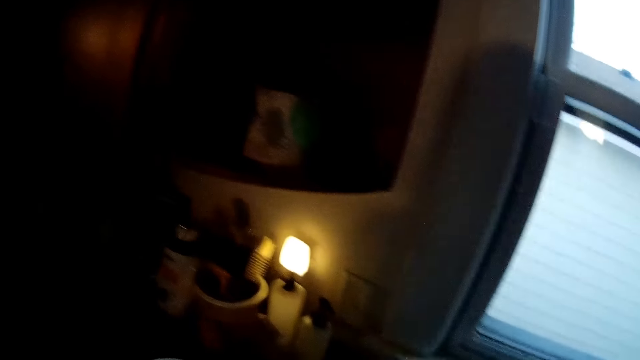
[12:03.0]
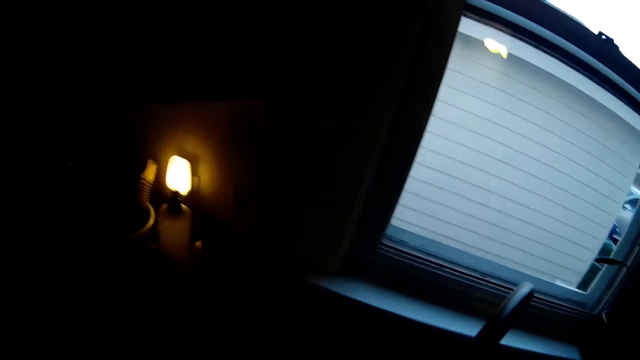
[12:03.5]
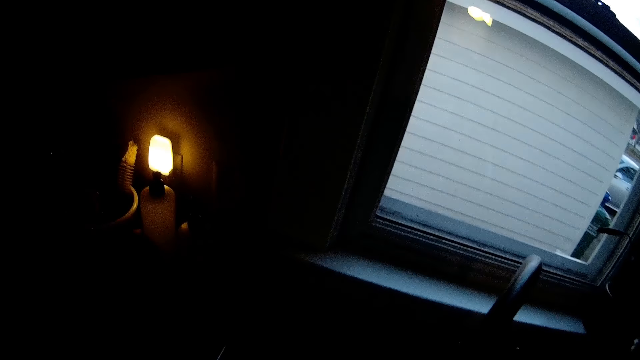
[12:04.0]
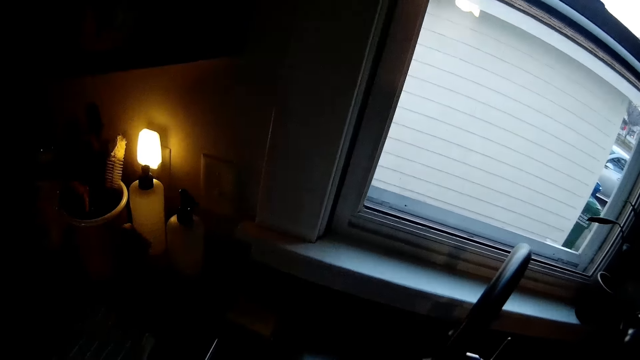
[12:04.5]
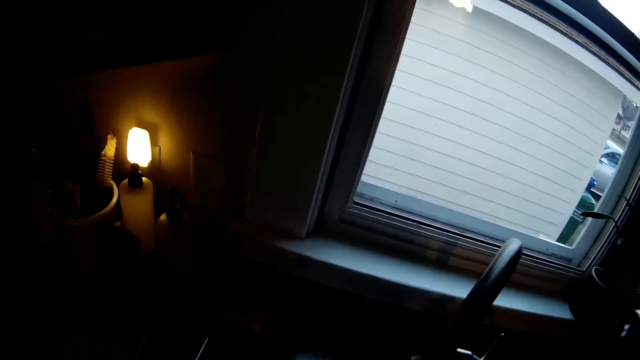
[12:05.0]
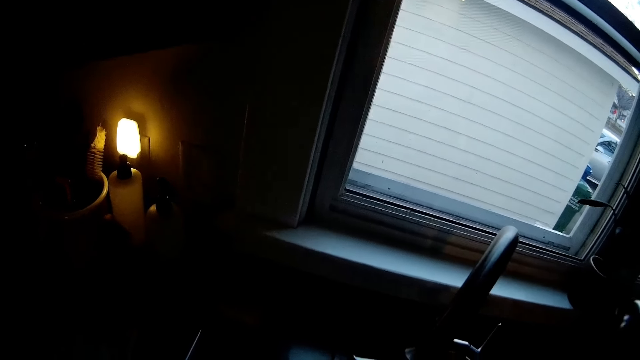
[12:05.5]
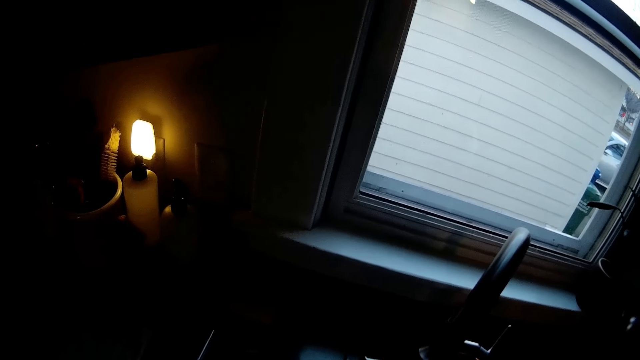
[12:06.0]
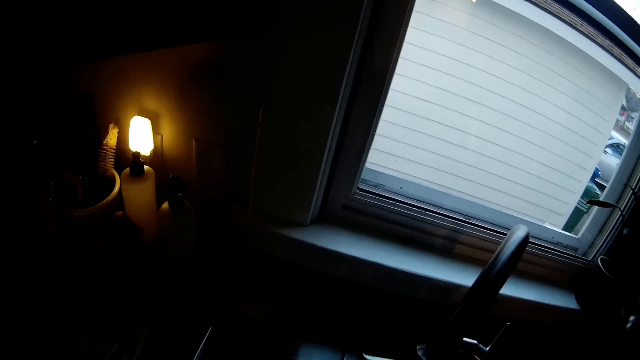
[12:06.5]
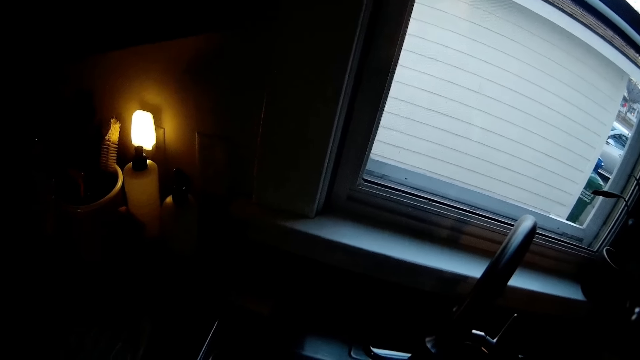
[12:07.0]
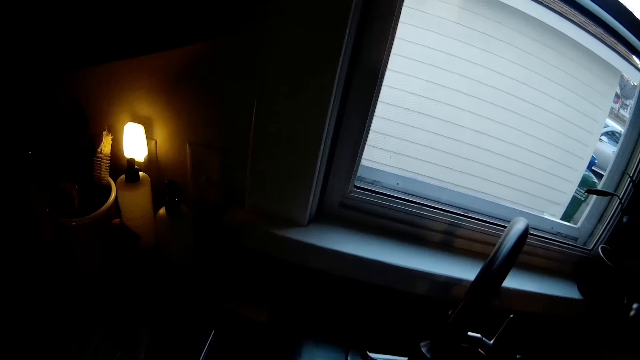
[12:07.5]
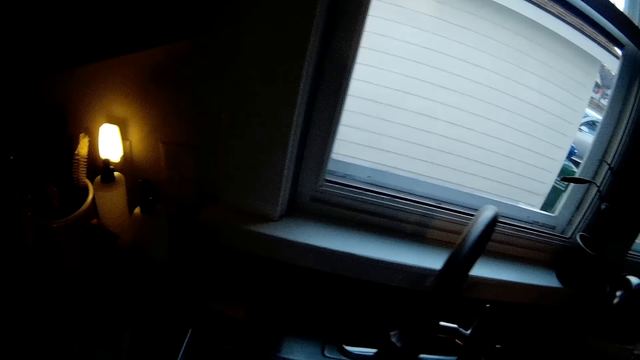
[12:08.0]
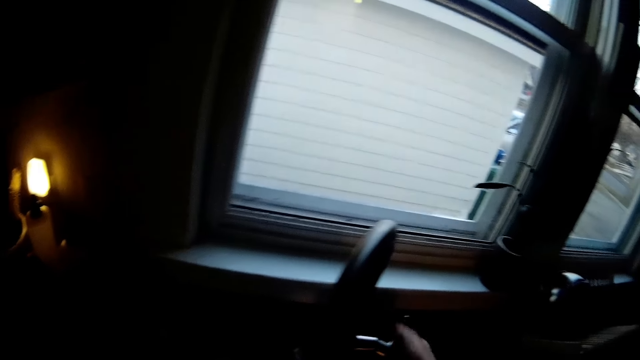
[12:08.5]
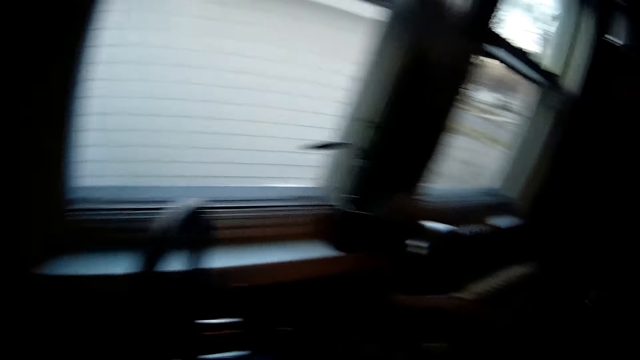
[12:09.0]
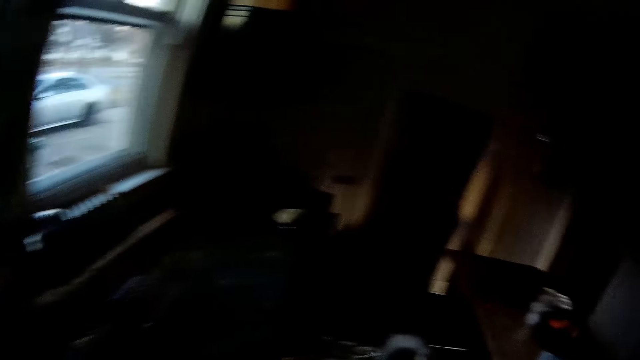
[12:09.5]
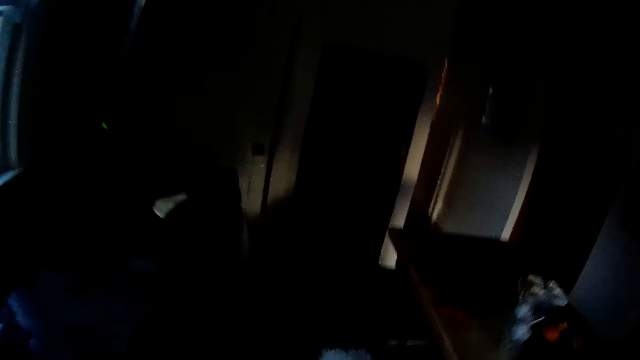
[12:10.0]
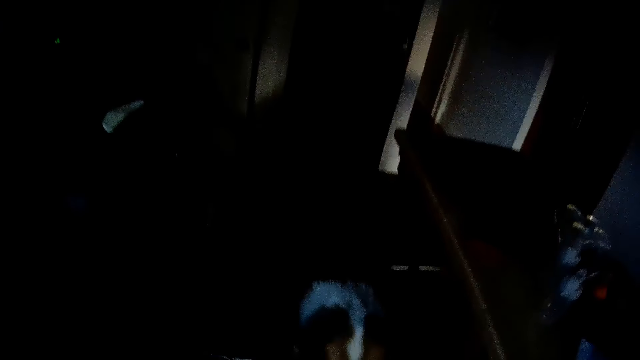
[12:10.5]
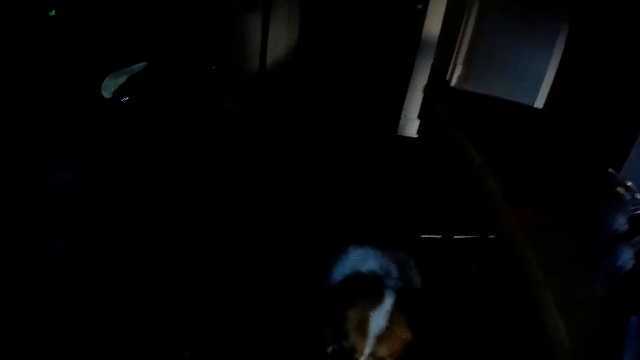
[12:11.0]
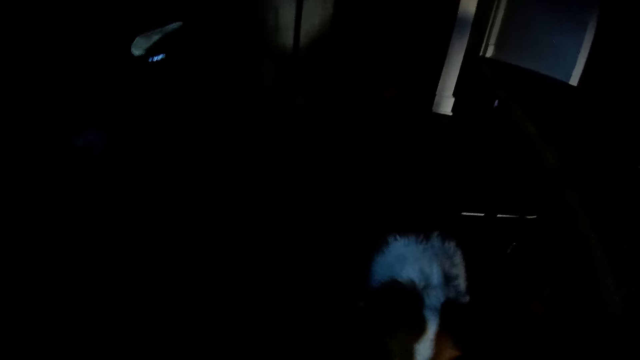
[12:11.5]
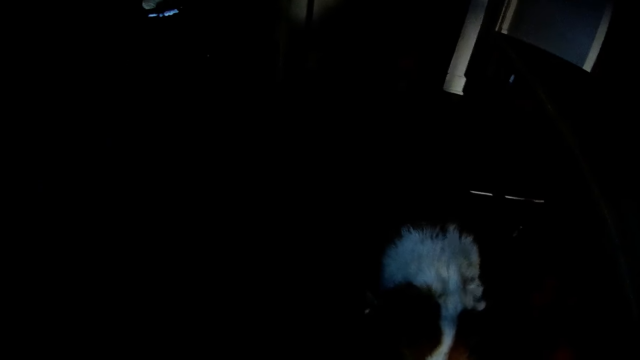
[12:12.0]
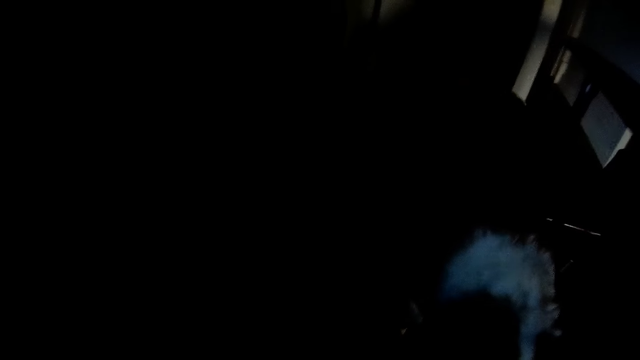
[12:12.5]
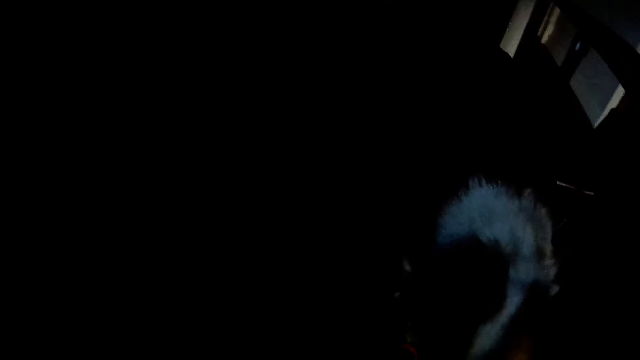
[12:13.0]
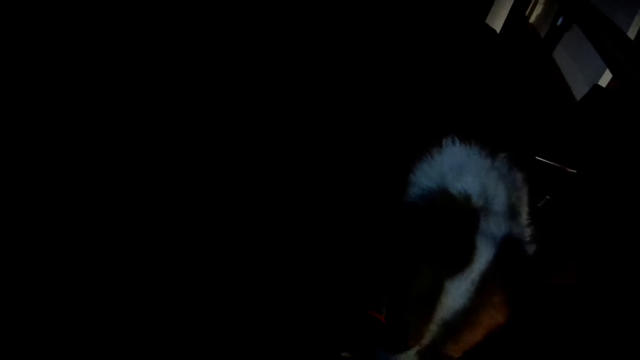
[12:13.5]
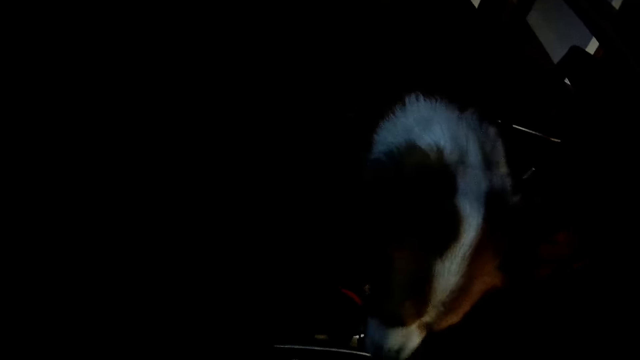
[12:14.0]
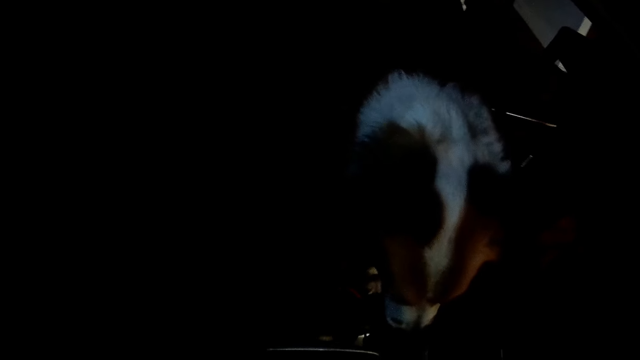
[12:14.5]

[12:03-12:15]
The camera wearer walks. She opens the tap. She turns off the tap with her right hand. She walks.

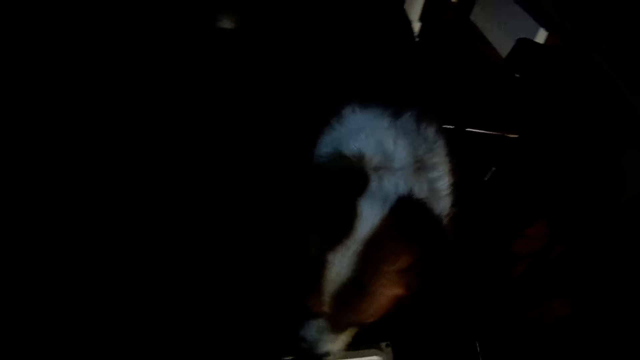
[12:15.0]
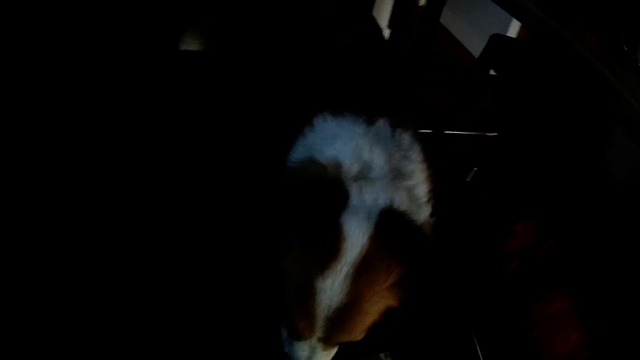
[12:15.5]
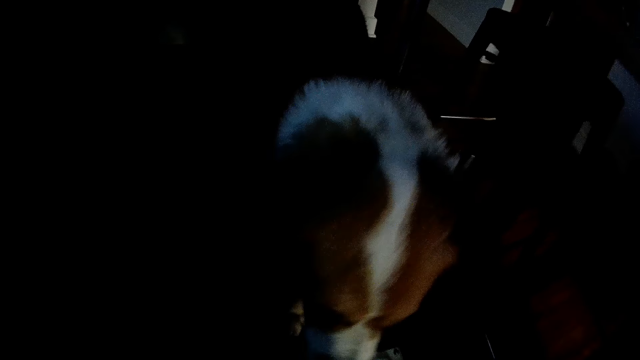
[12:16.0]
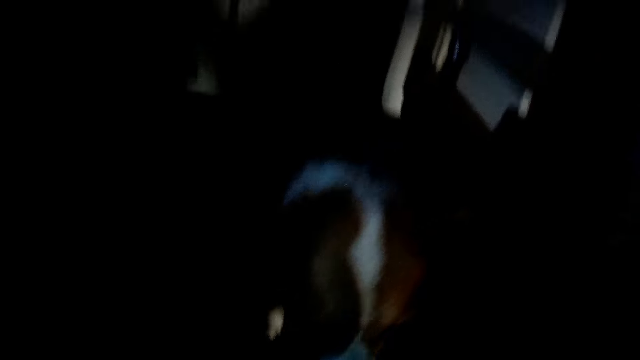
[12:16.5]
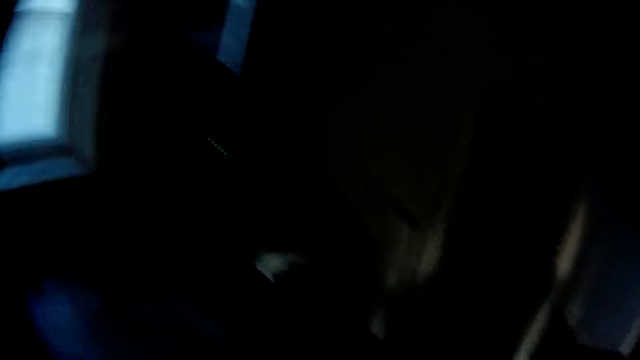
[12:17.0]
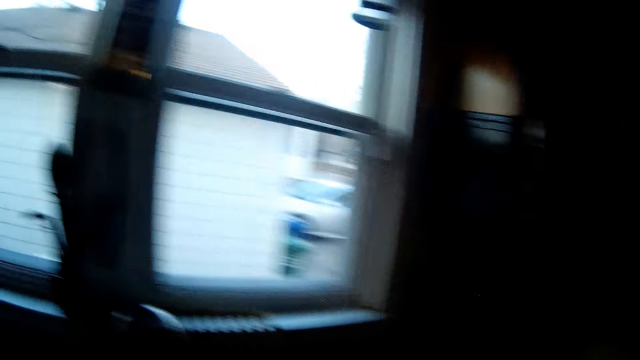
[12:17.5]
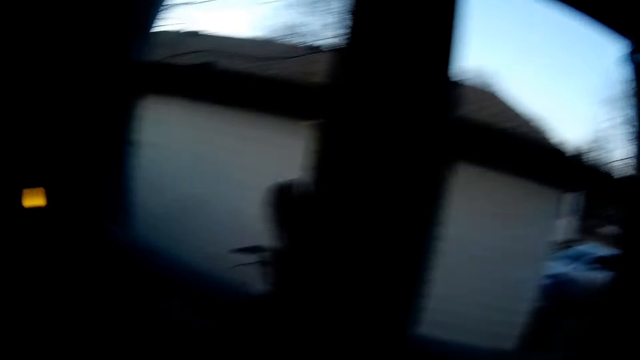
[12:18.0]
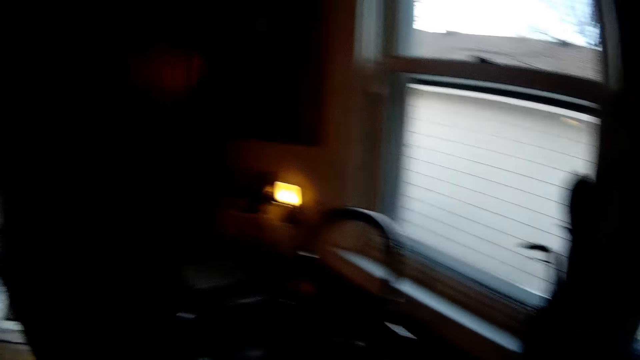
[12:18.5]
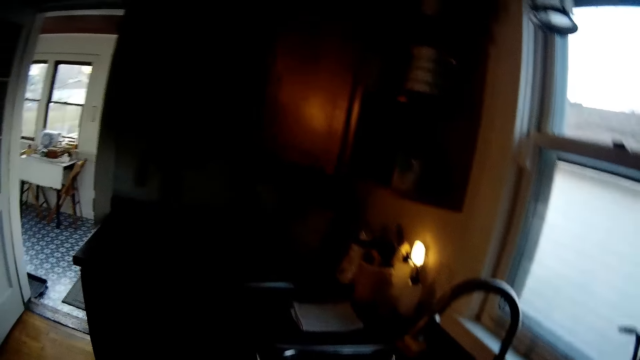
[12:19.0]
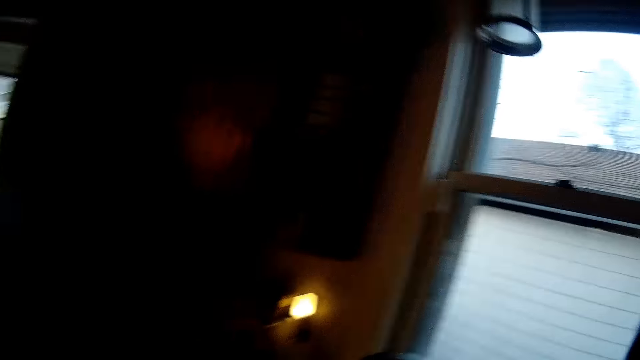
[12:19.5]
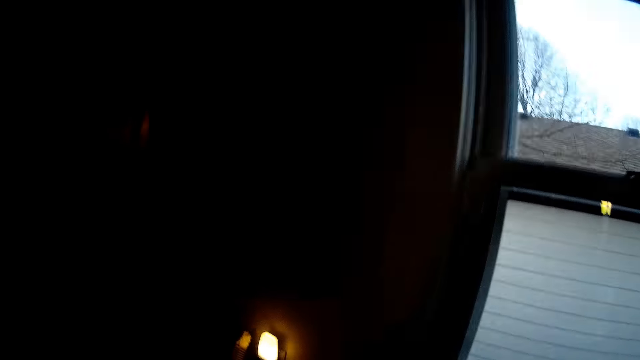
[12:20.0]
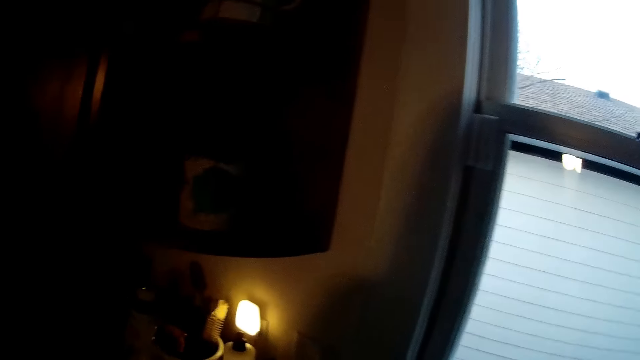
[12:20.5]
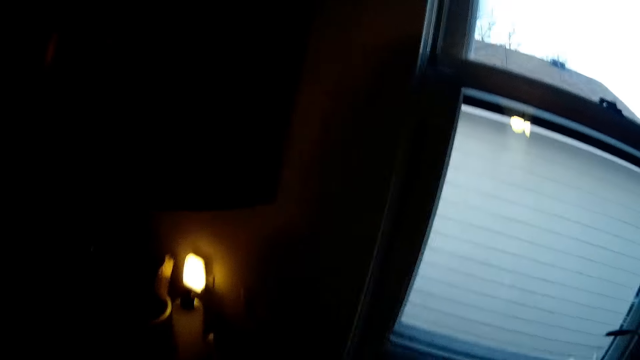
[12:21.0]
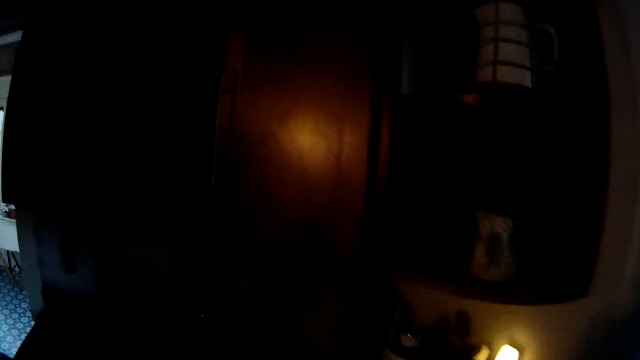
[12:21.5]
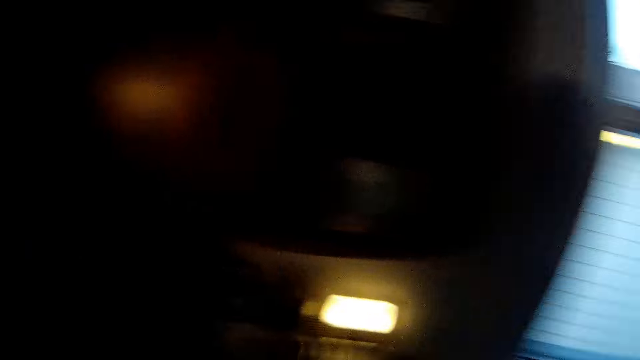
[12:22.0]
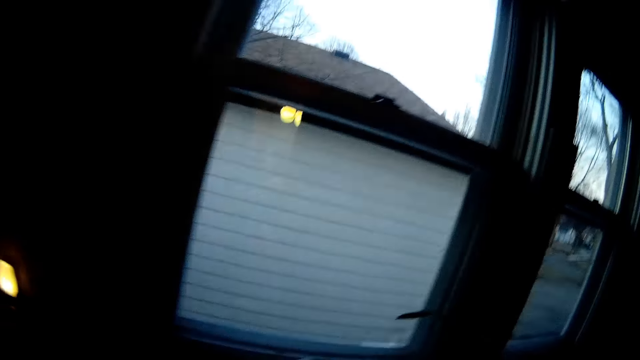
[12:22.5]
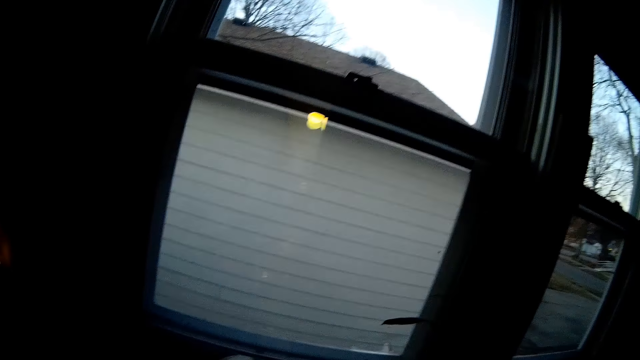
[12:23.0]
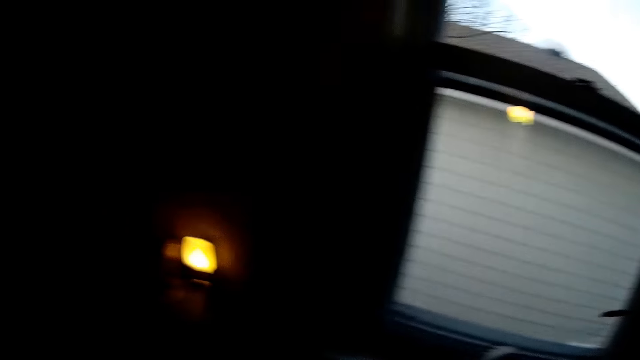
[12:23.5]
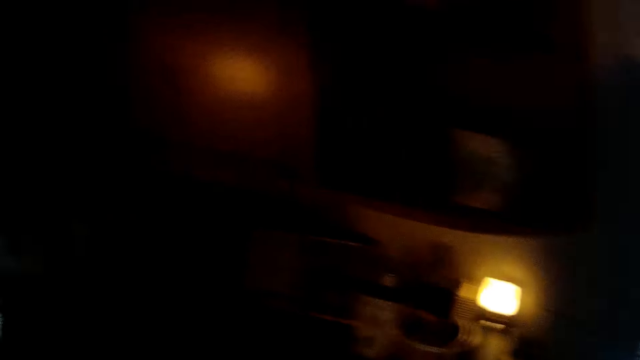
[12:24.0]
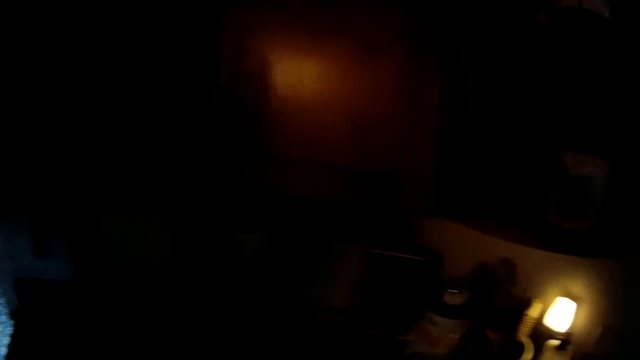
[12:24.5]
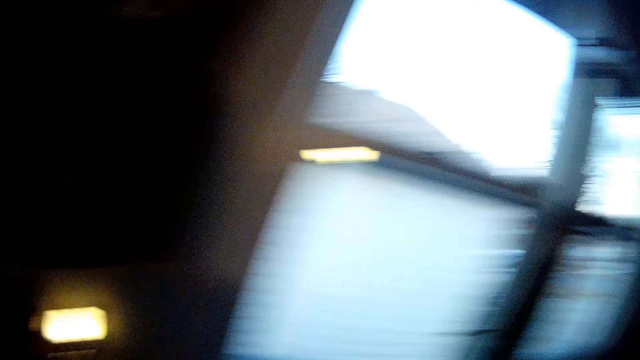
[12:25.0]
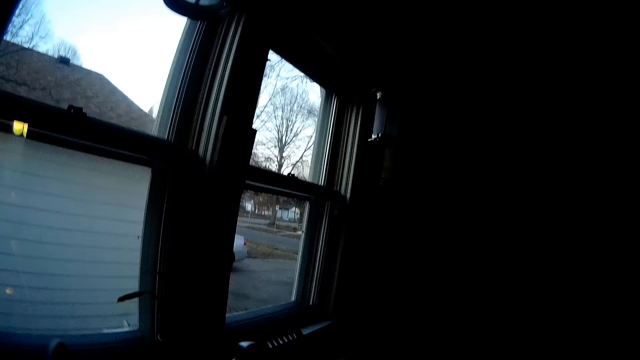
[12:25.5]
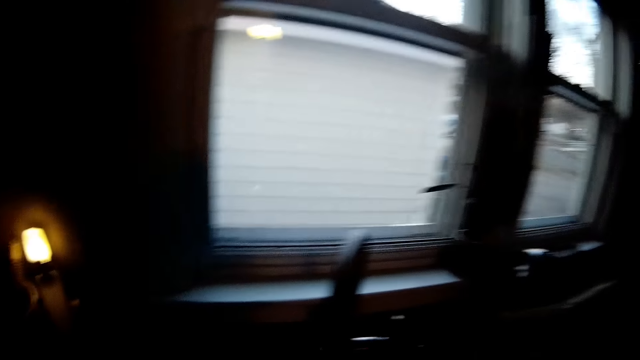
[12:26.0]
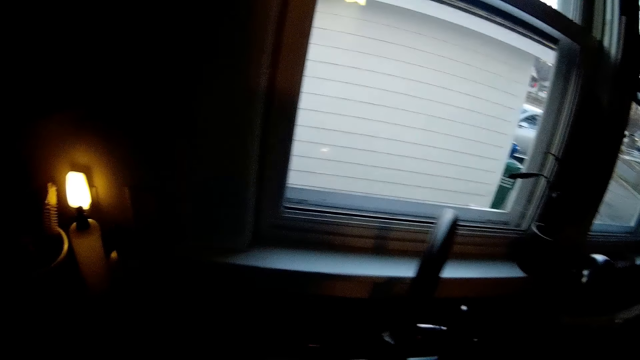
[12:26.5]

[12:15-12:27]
The camera wearer looks around.
